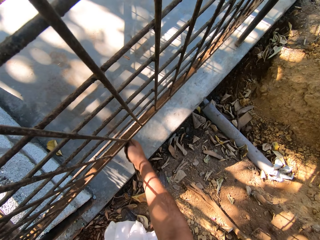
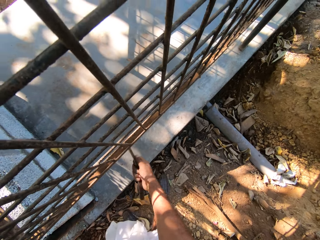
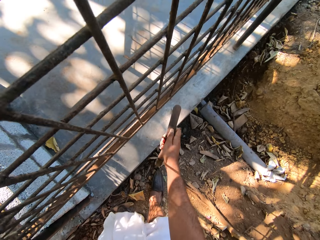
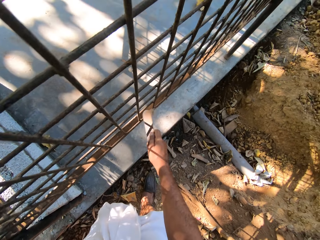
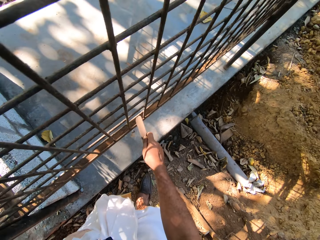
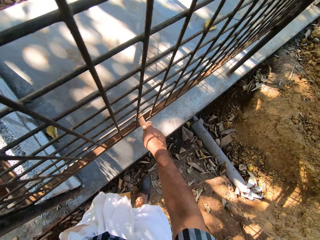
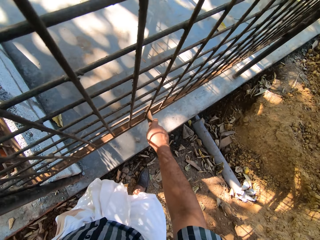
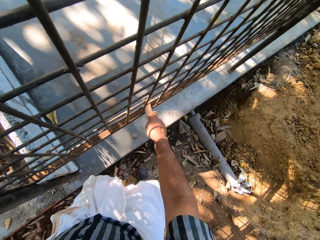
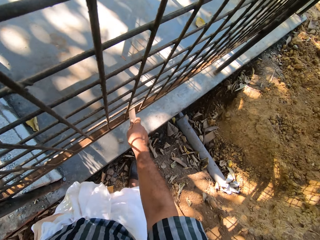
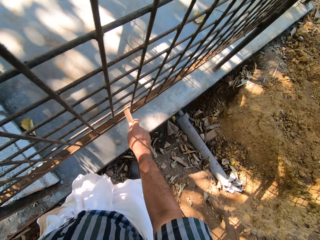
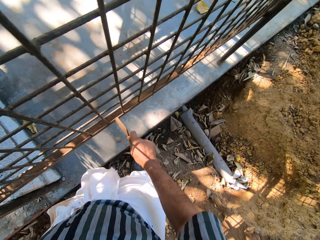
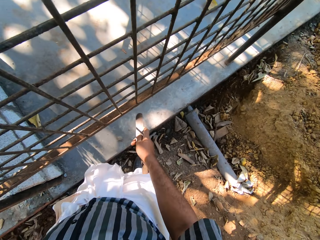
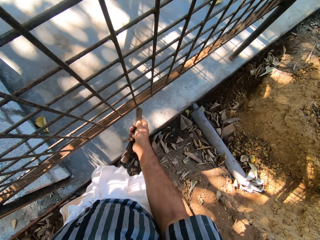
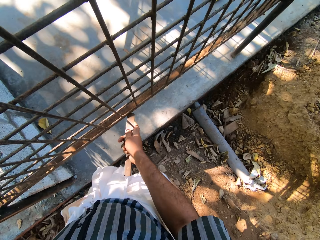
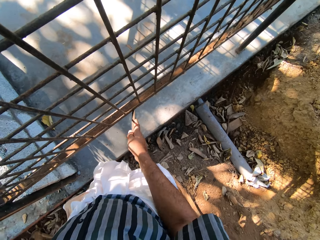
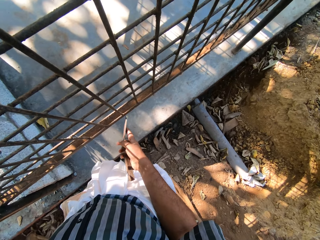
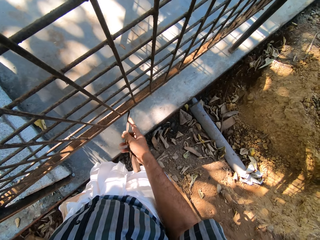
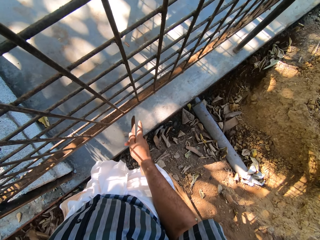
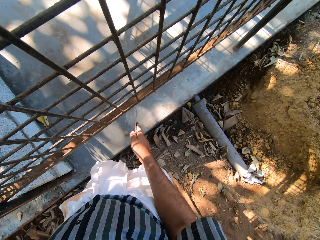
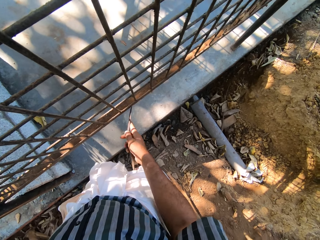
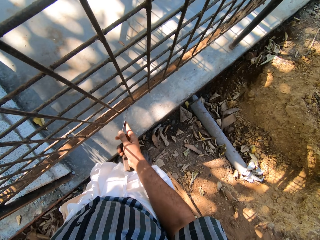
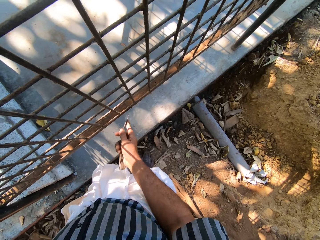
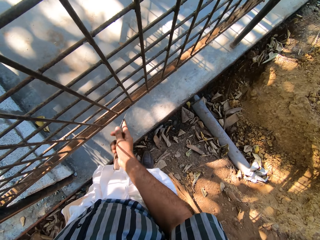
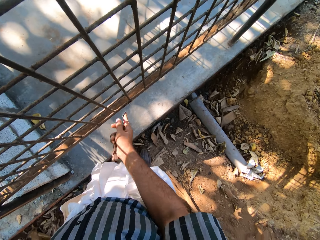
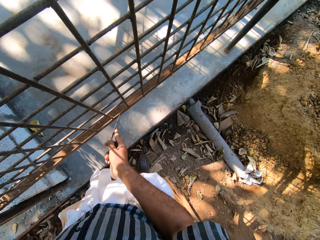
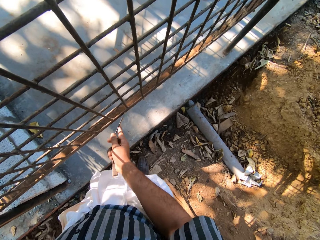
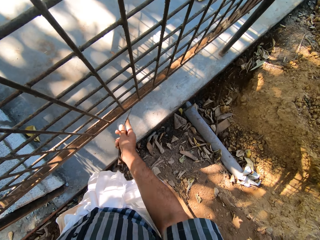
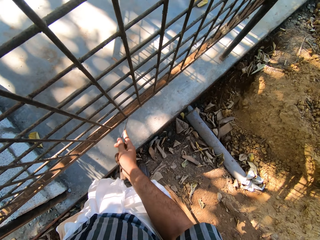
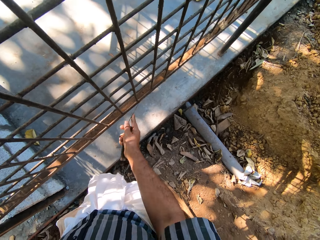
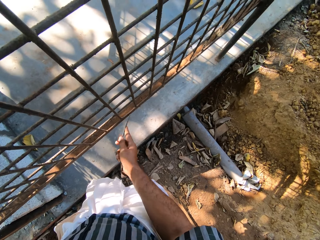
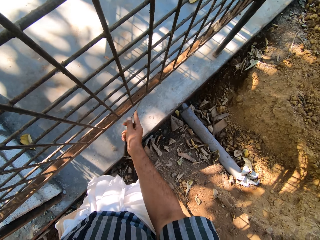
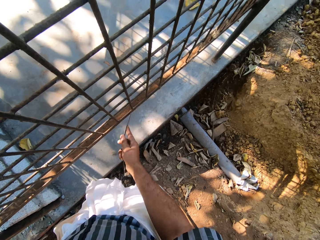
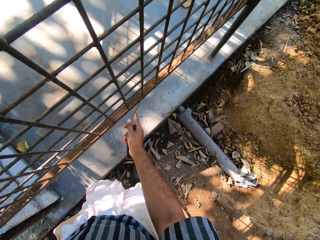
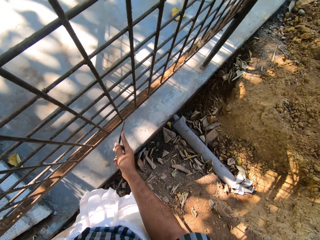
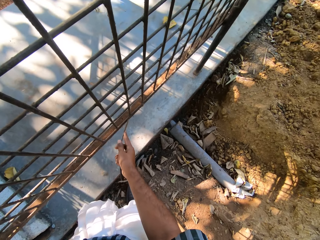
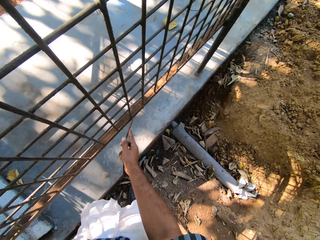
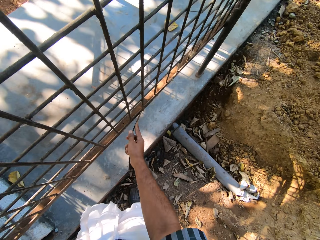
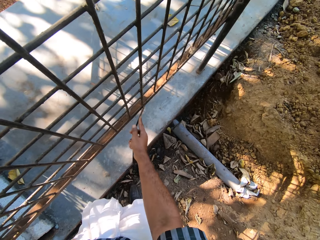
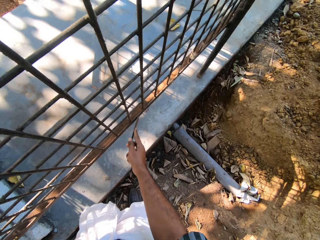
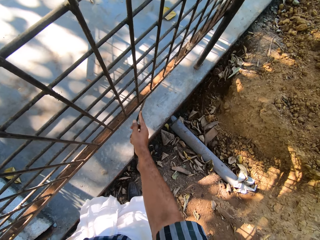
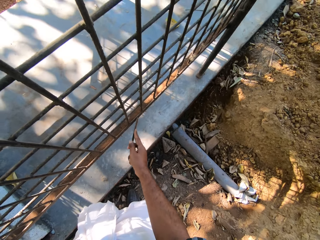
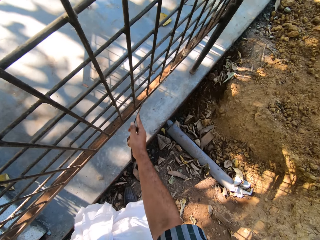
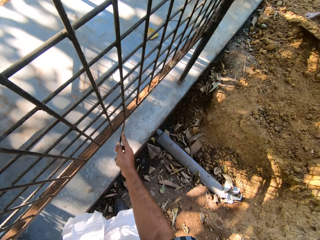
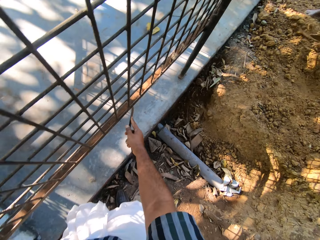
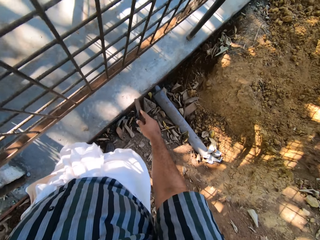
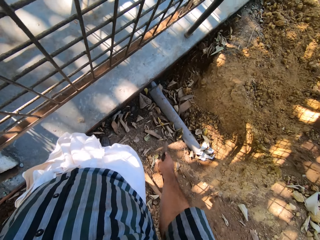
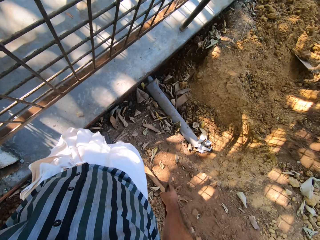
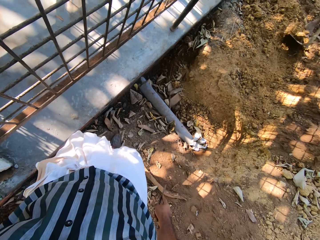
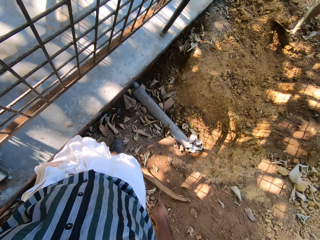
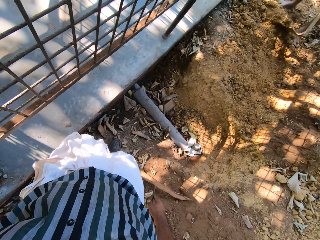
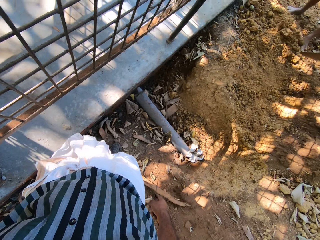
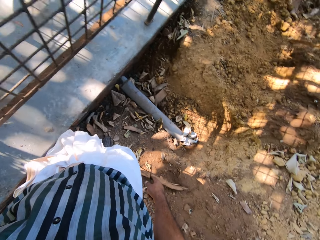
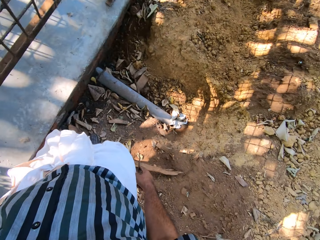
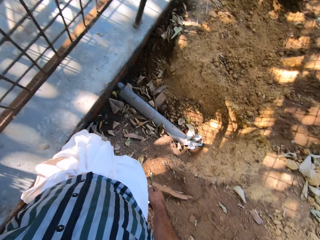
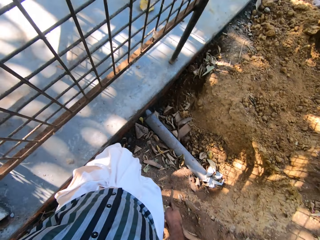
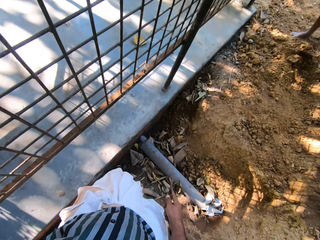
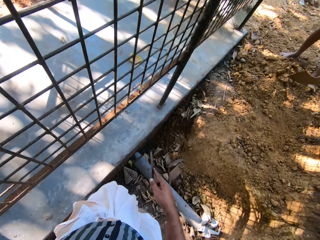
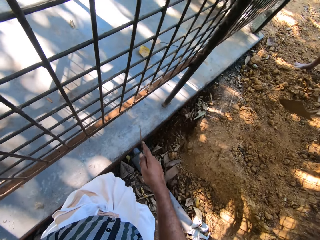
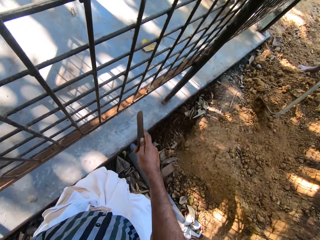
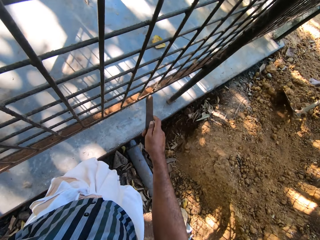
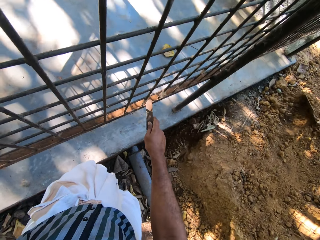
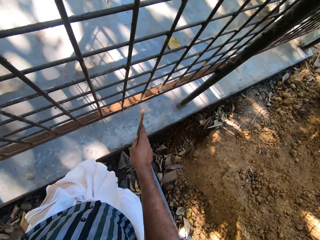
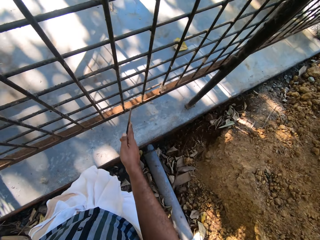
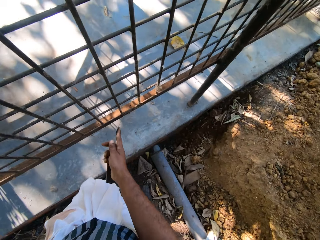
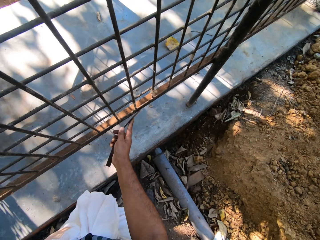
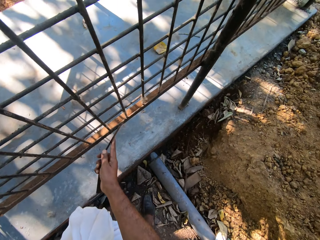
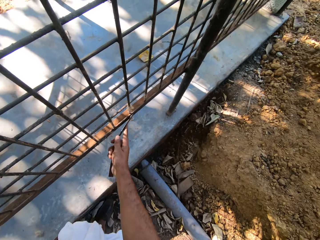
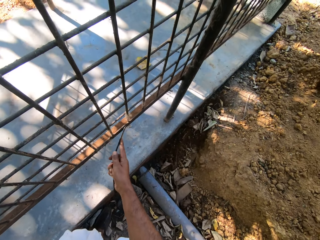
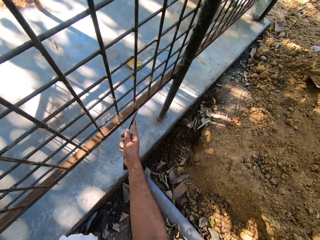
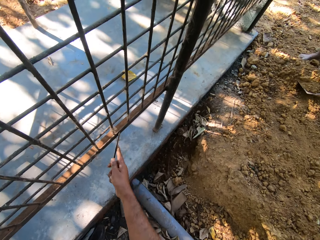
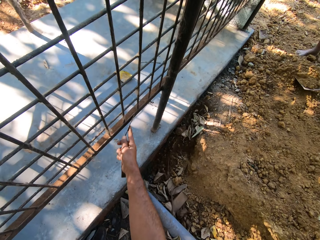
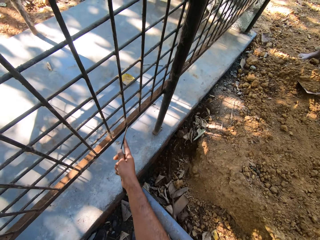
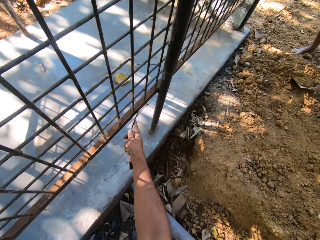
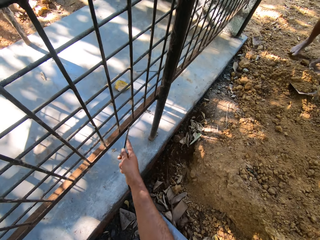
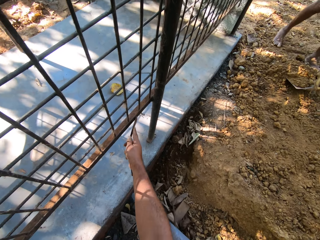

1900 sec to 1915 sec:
The camera wearer scrapes the metal mesh. They remove the knife from the metal. They scratch the metal with the knife.

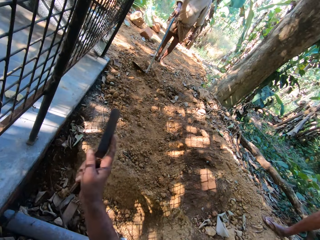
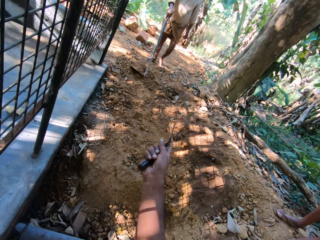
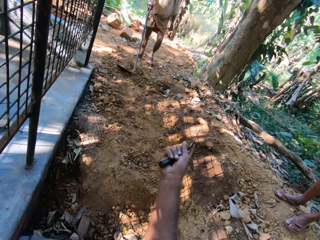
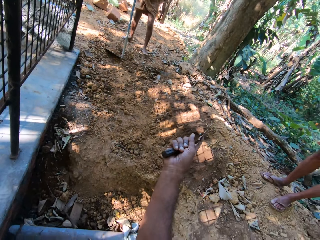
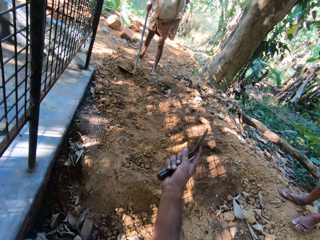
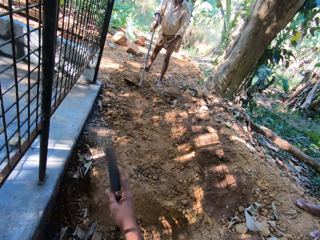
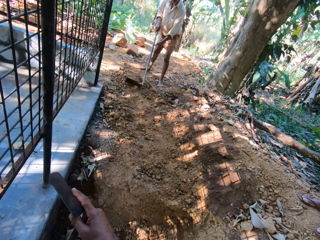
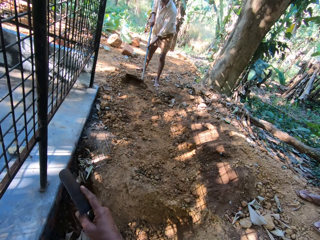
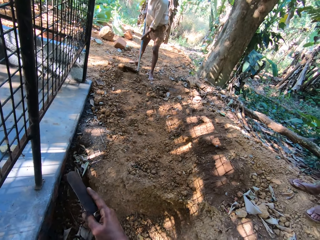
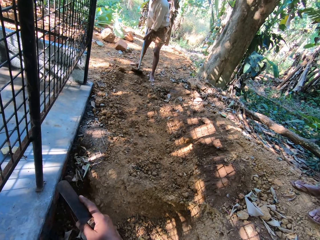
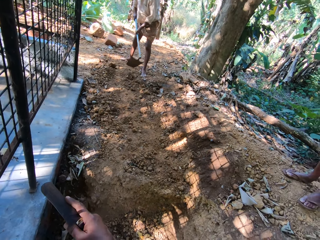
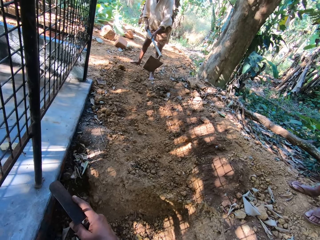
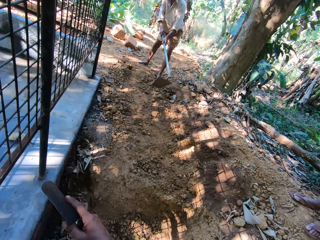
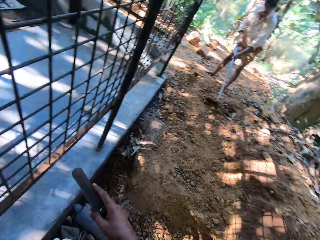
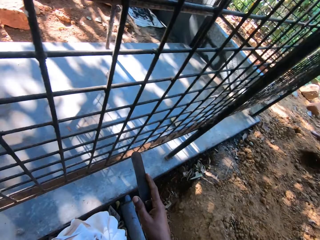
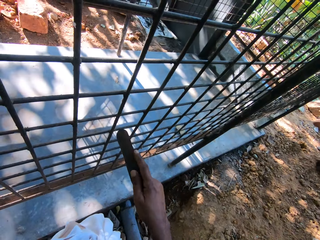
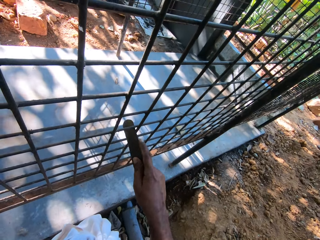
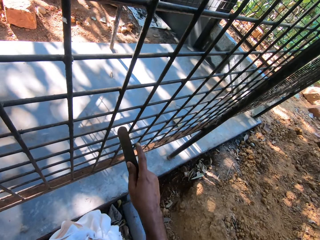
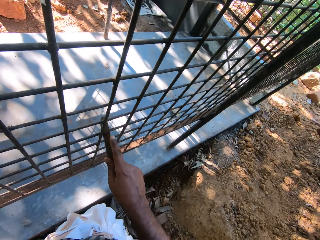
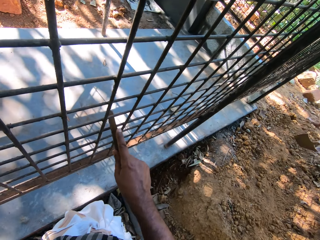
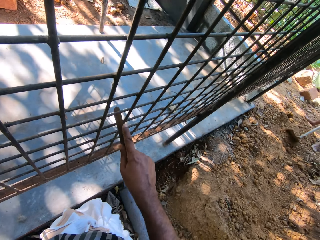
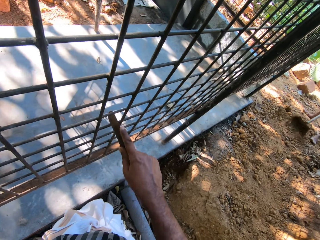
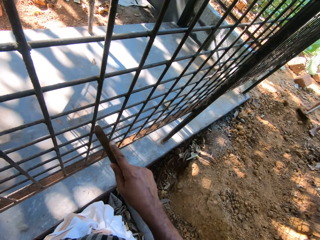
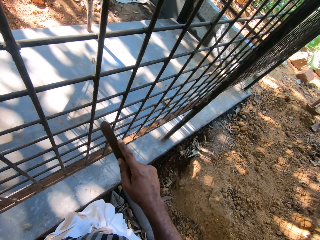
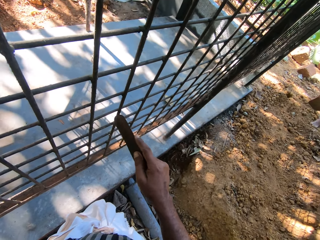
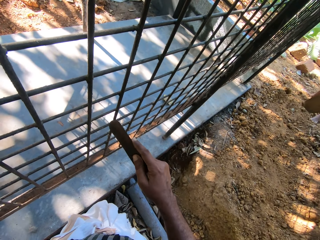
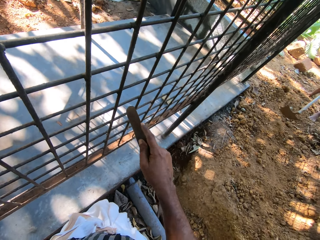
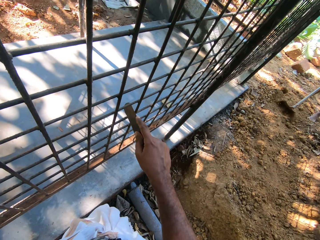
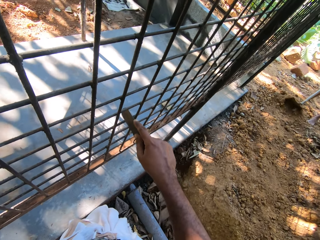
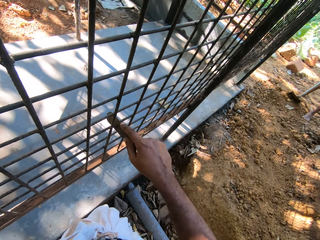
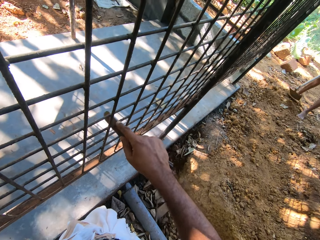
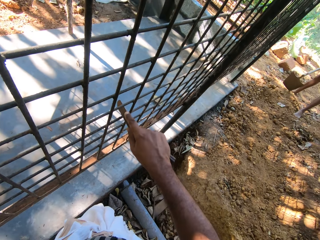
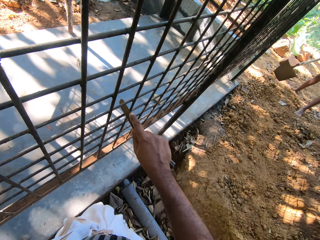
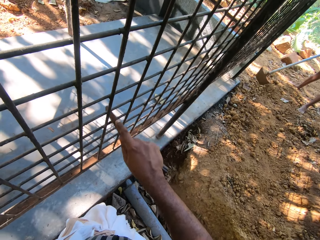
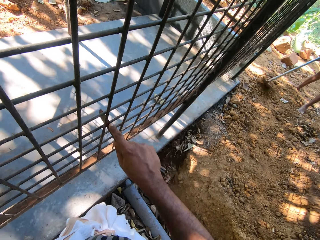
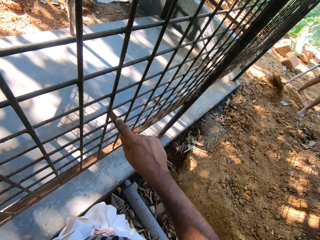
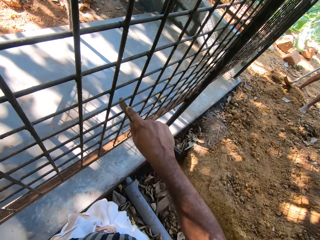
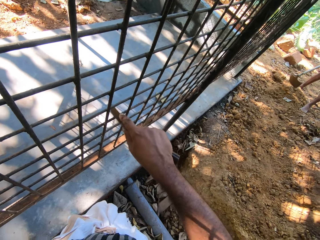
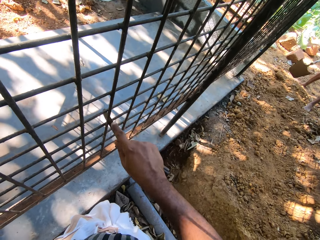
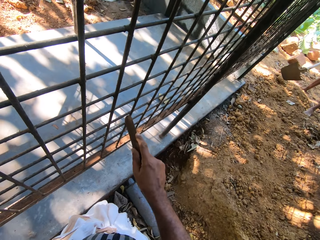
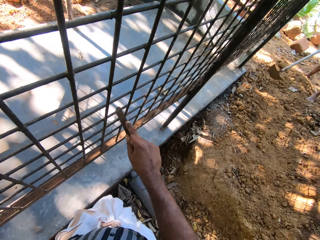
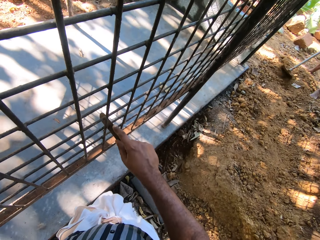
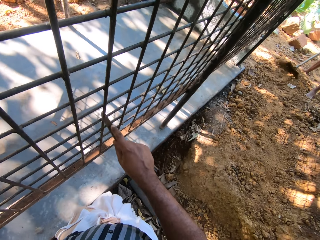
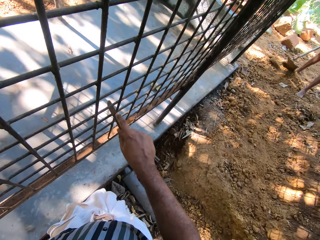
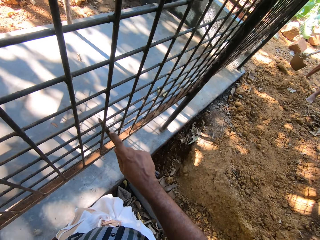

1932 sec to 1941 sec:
The camera wearer points the knife. They speak to a man. The man packs sand on the ground with the hoe in both hands. The man speaks to the camera wearer. The camera wearer scratches the metal with the knife.
